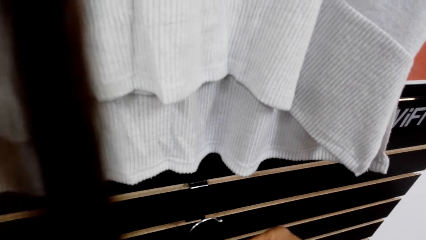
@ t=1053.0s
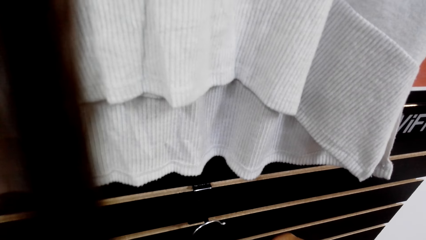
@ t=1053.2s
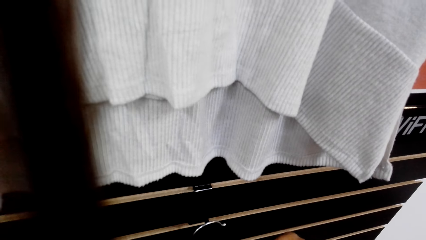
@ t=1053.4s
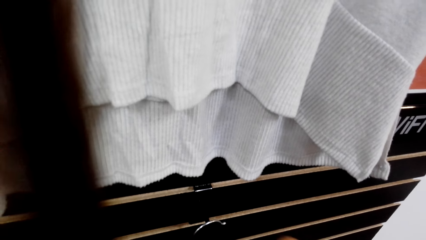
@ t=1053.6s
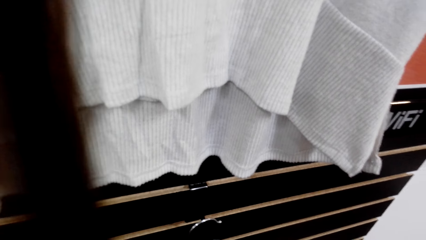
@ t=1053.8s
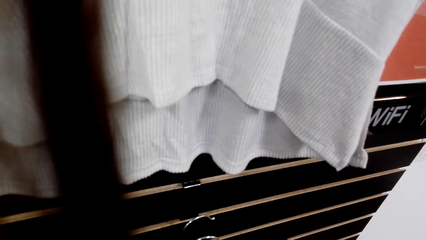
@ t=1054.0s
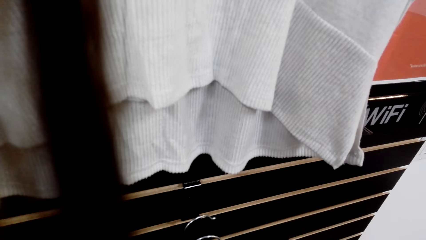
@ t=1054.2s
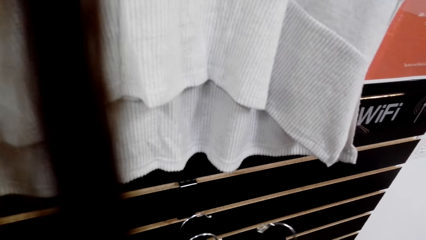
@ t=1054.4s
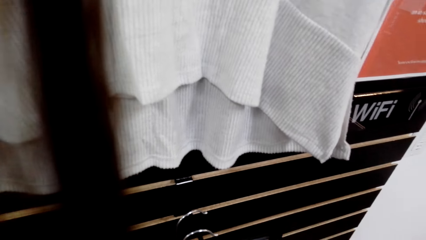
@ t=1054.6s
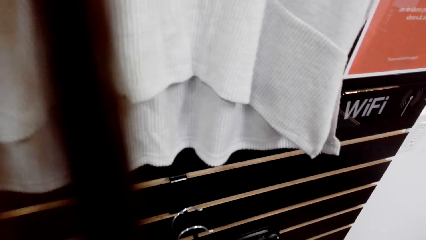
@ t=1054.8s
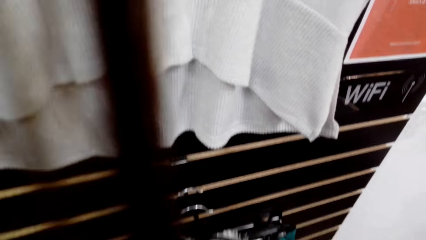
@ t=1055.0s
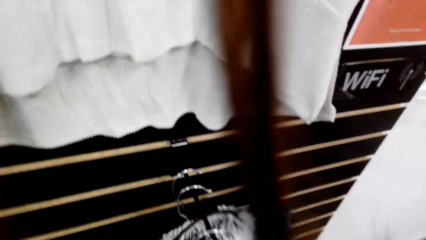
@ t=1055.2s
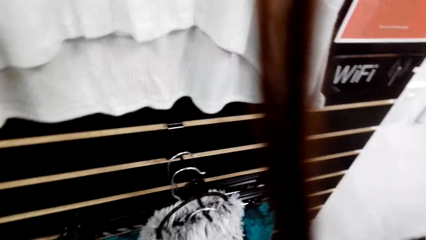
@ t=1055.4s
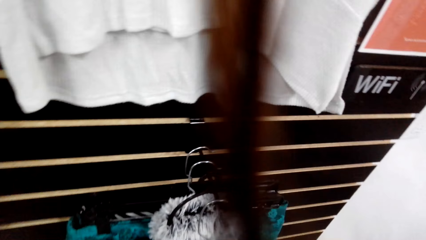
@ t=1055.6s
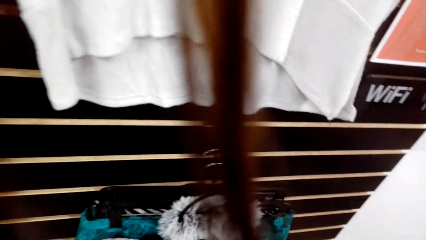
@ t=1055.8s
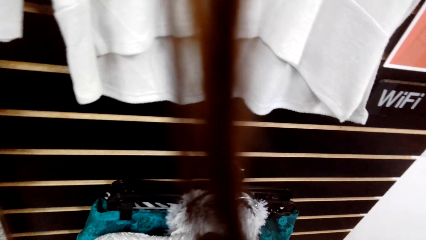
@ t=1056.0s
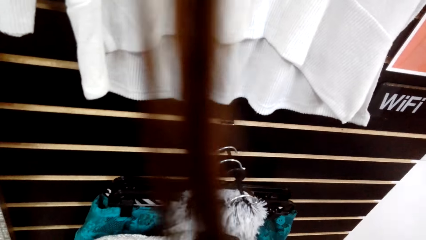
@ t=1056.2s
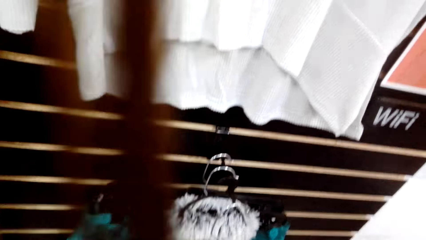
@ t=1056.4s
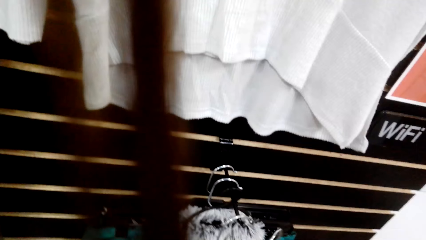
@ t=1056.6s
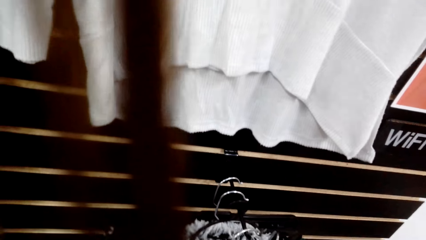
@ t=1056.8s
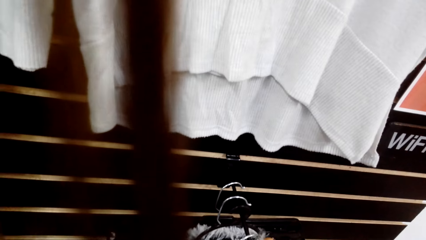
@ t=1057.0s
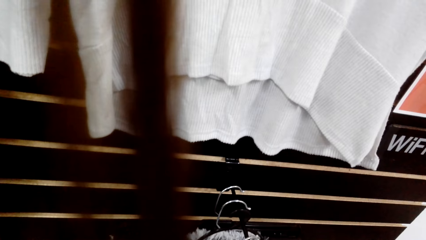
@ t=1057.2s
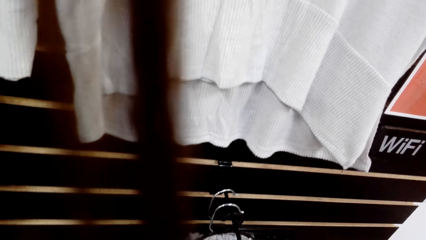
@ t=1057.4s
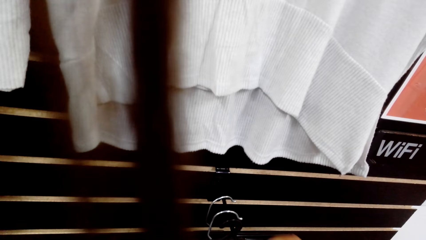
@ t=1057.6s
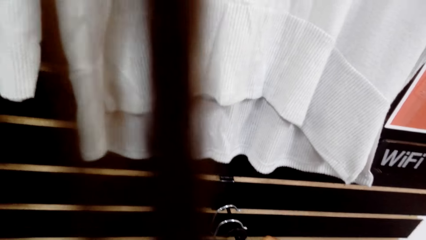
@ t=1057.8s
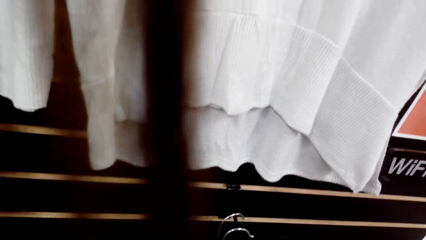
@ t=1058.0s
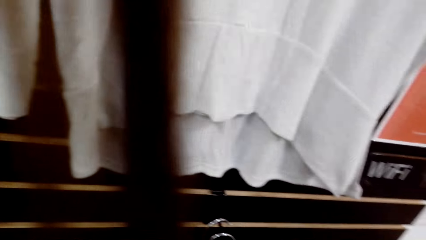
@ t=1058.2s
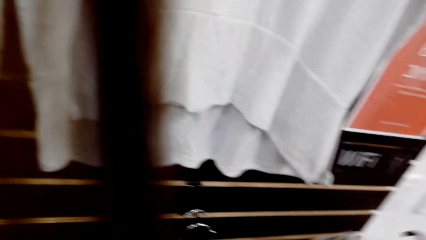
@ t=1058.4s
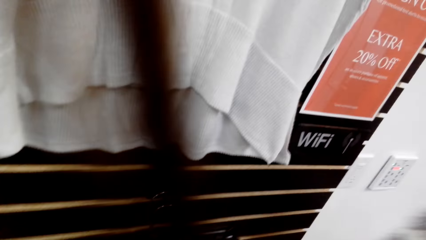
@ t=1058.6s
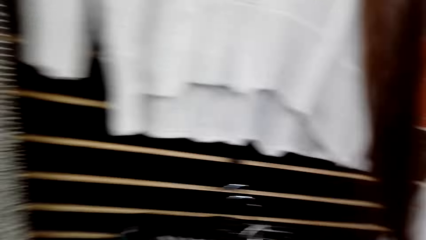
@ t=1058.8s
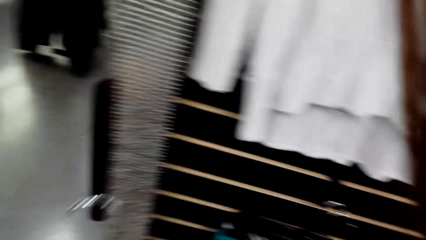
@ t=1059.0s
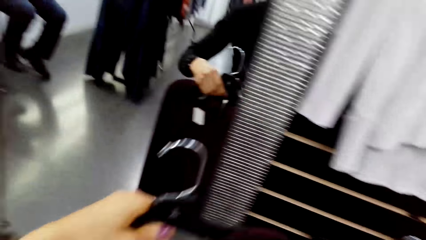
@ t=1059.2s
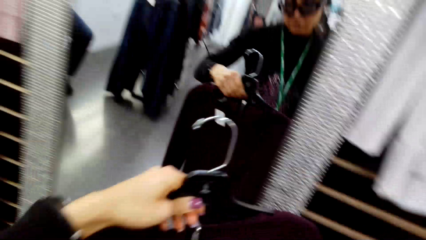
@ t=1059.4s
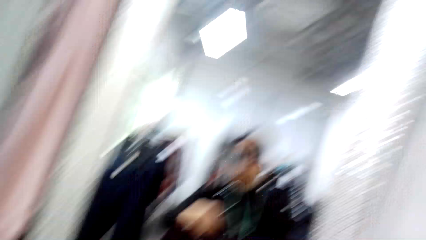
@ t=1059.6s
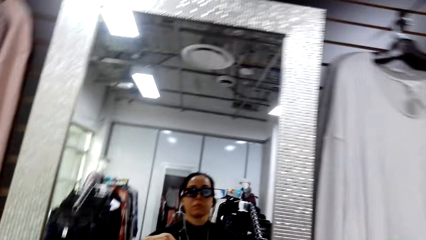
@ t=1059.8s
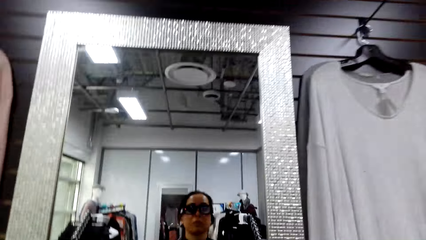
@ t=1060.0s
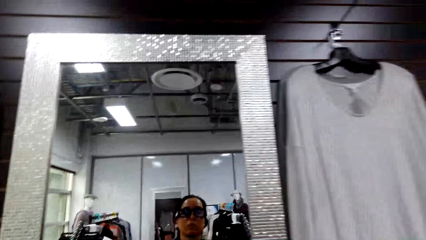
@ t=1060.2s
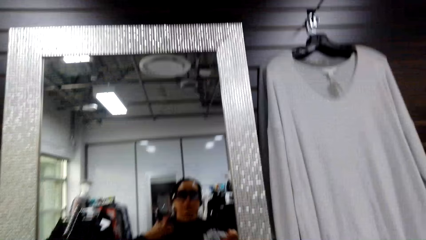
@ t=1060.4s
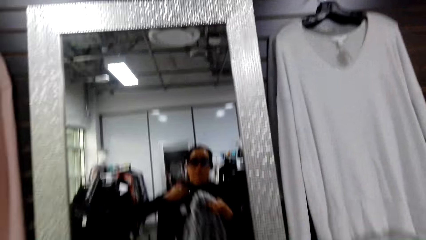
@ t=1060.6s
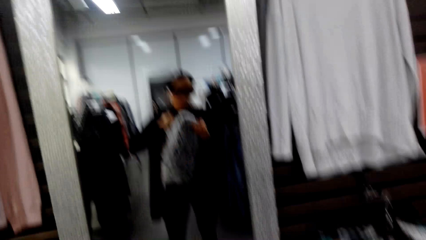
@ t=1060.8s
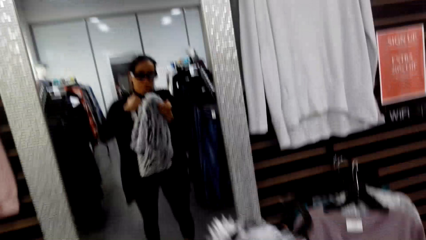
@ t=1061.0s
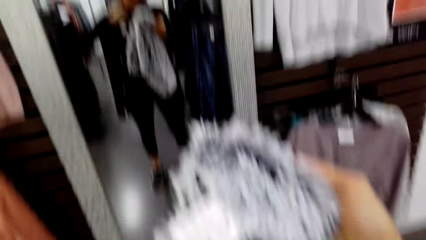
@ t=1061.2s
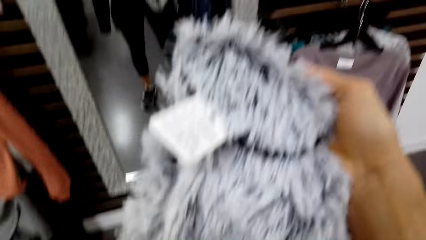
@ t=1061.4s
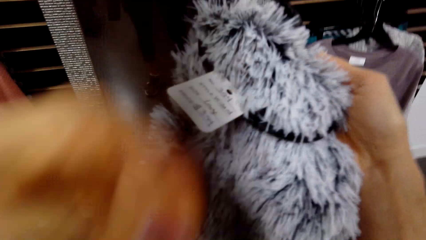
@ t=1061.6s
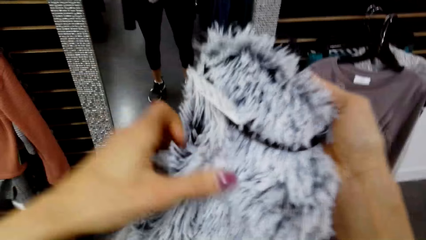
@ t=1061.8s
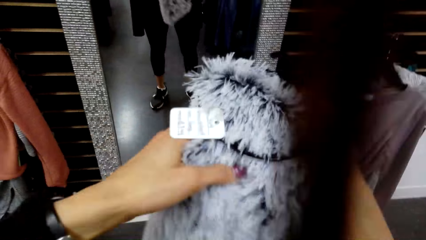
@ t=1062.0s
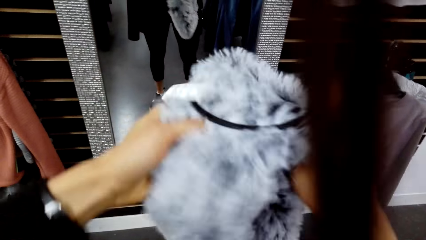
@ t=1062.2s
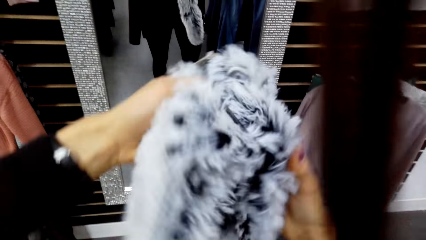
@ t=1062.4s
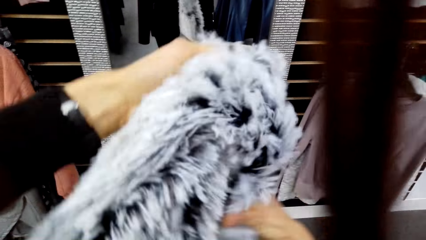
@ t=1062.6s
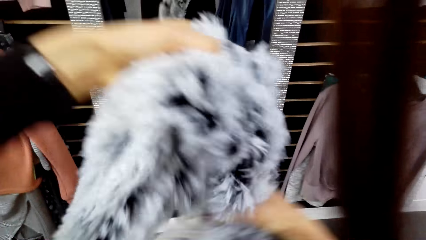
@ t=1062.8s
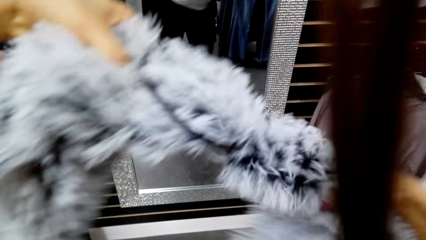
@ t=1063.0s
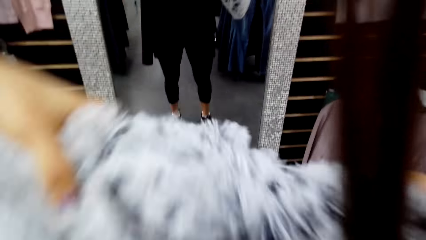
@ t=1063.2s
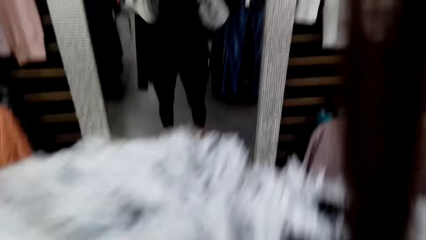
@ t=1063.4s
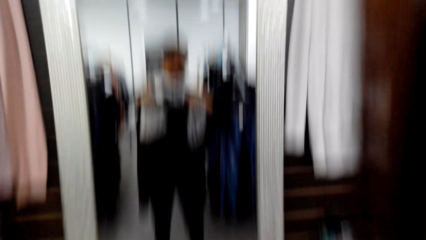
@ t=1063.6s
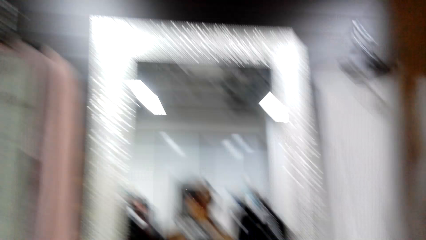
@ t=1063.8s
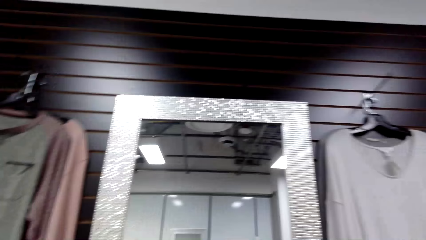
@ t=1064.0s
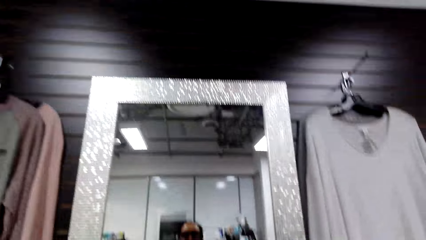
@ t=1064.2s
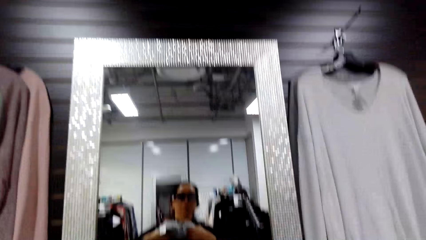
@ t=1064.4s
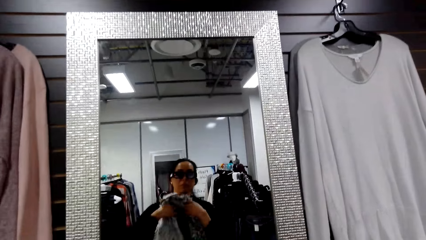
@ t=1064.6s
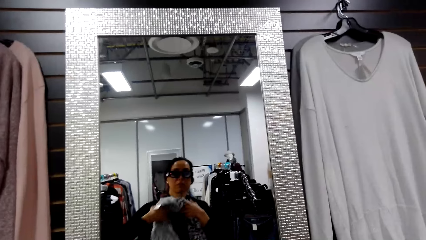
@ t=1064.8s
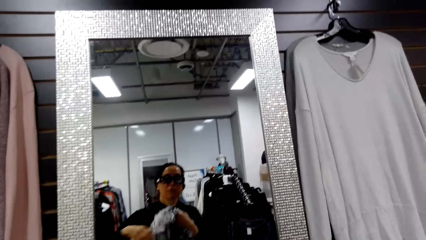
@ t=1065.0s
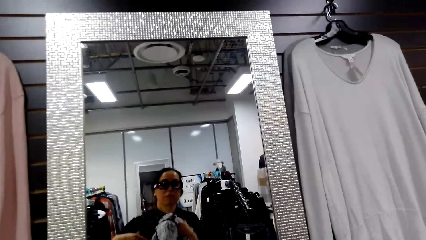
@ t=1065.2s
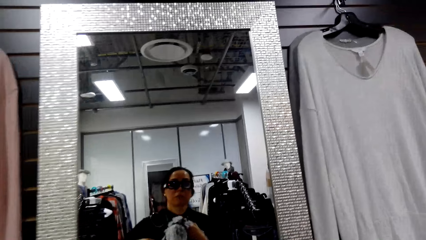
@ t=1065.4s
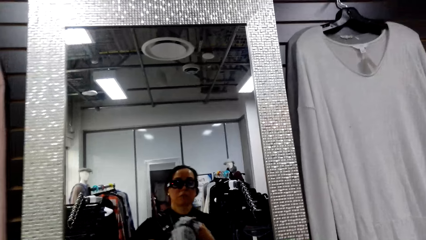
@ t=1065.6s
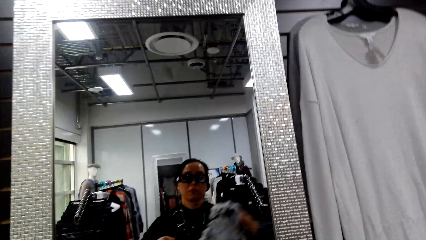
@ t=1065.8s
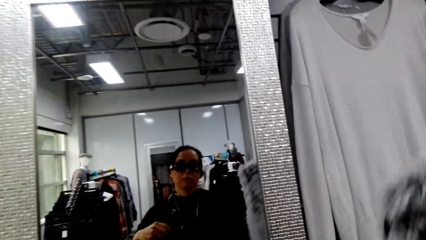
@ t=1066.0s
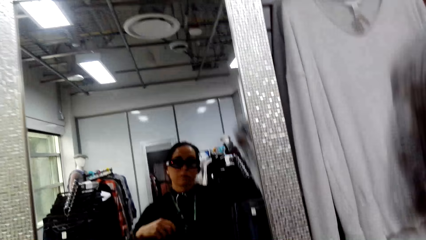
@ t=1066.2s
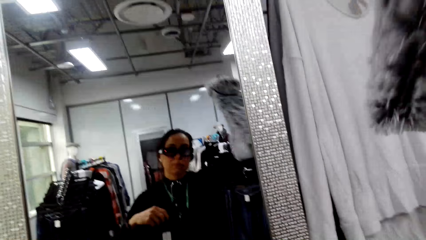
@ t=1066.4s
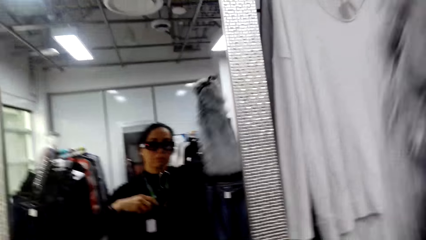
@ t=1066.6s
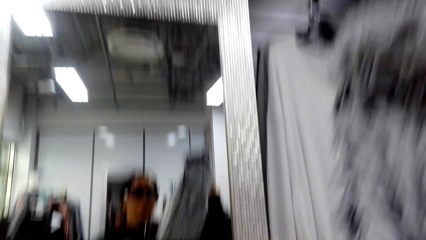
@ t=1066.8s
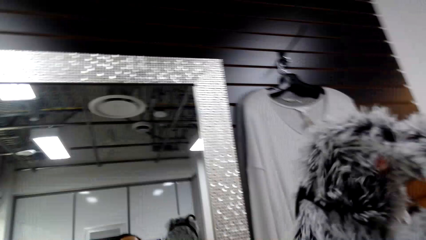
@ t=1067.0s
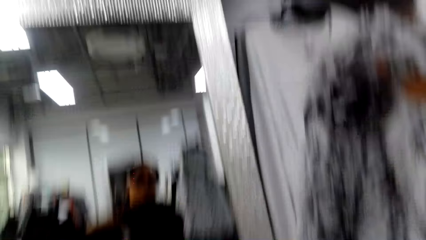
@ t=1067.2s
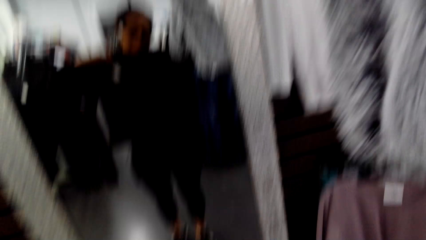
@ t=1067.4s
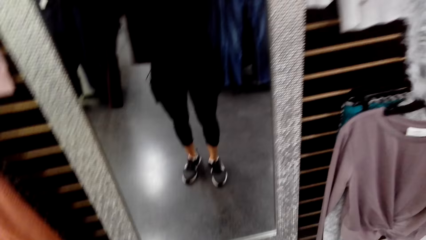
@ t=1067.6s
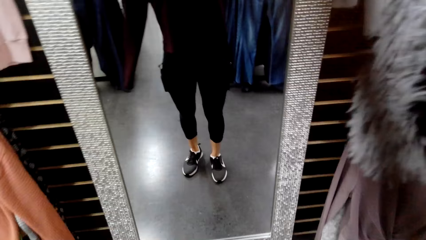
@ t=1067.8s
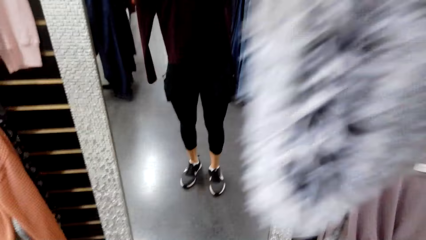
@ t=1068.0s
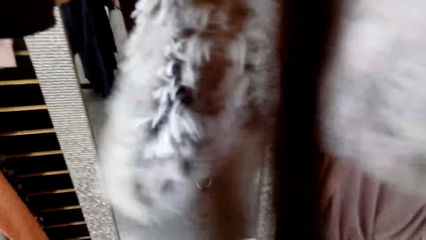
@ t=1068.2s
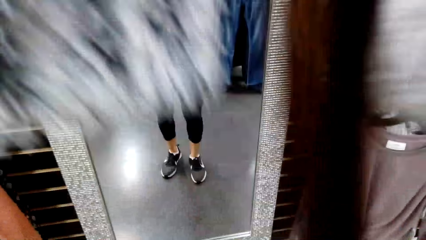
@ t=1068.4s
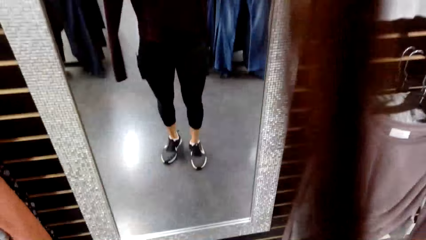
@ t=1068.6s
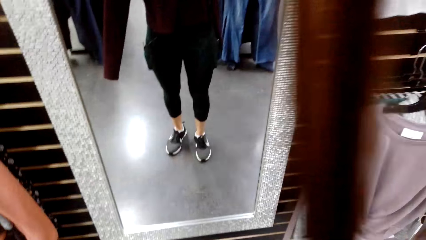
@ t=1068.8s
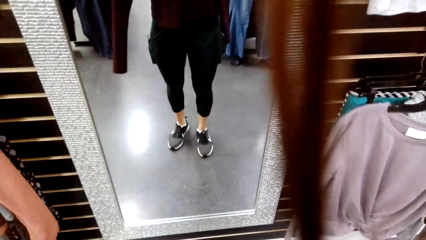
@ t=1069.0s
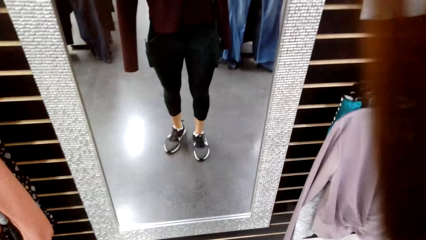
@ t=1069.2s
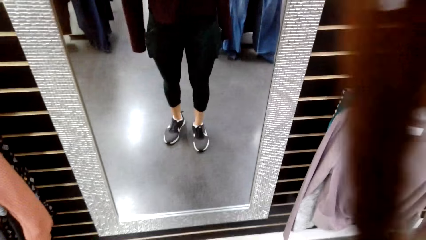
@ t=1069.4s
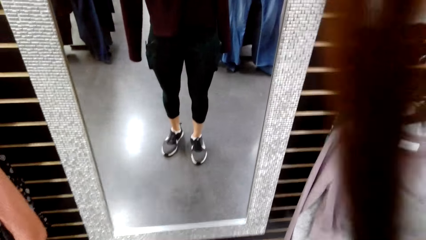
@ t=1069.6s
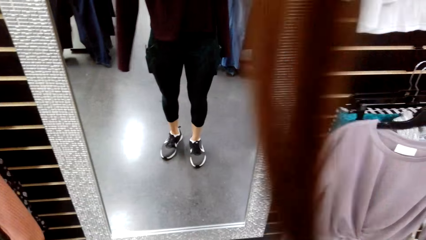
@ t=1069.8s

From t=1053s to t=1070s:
The camera wearer picks the scarf. They look at the scarf. They wear the scarf.
